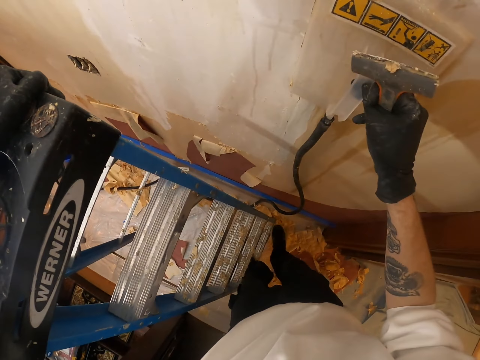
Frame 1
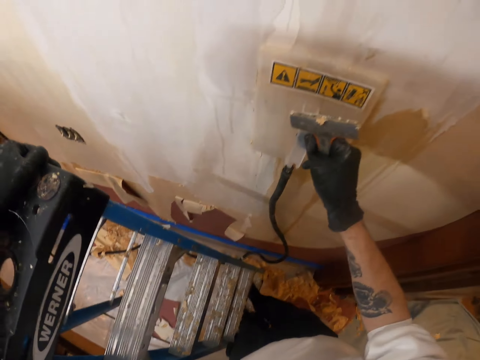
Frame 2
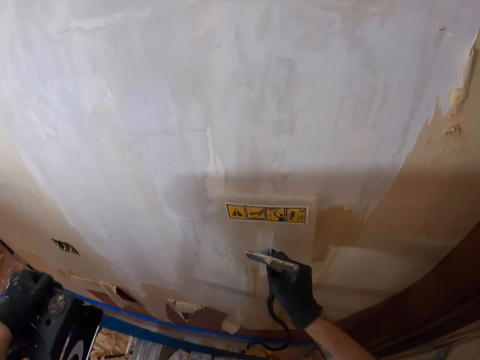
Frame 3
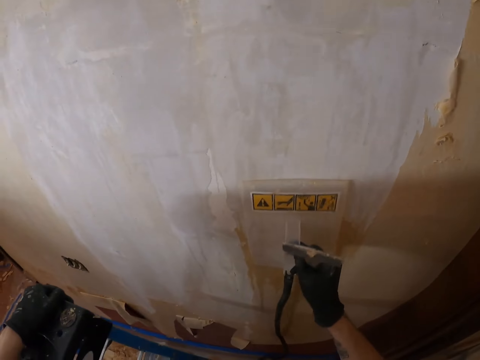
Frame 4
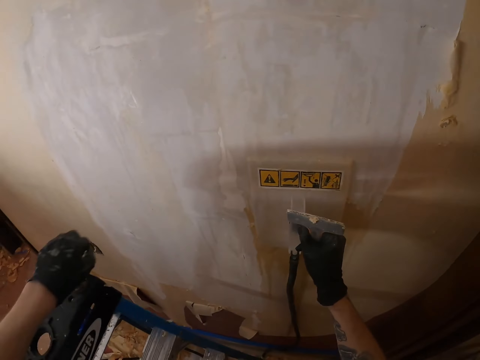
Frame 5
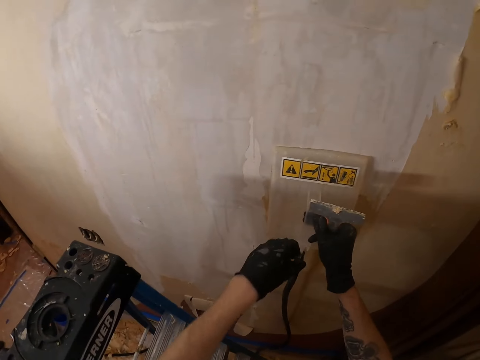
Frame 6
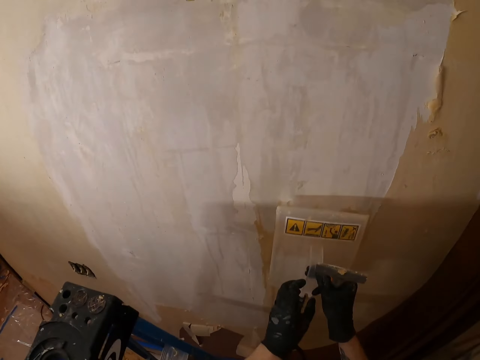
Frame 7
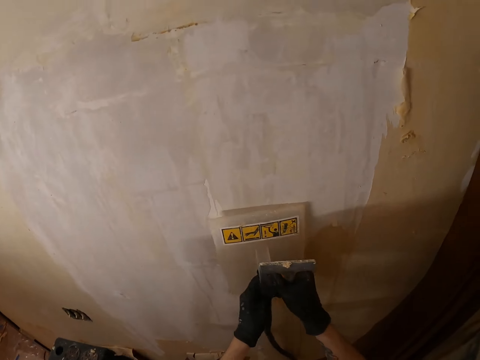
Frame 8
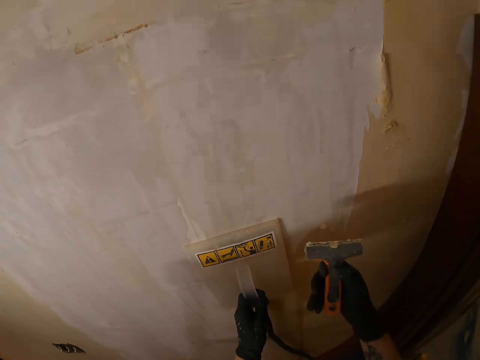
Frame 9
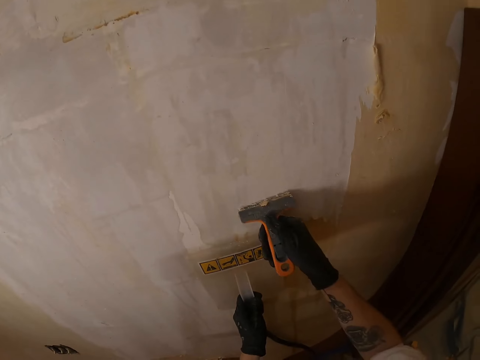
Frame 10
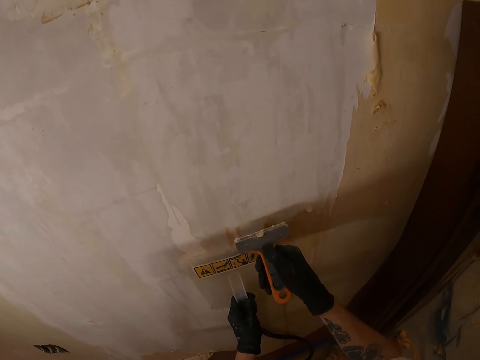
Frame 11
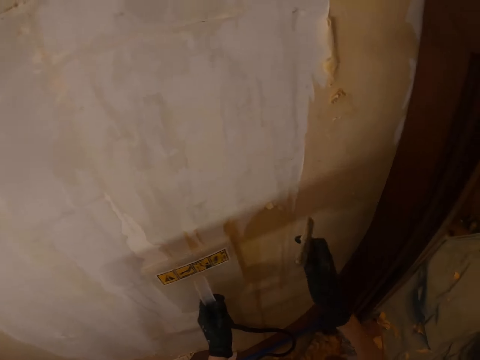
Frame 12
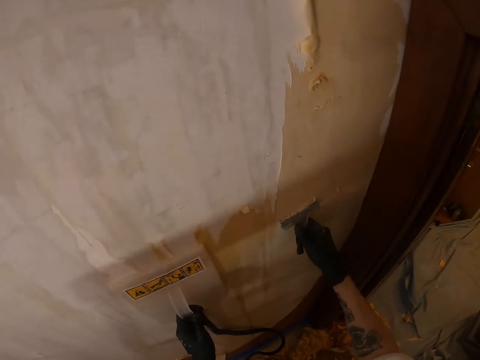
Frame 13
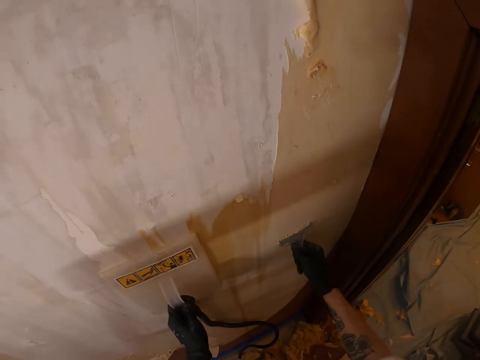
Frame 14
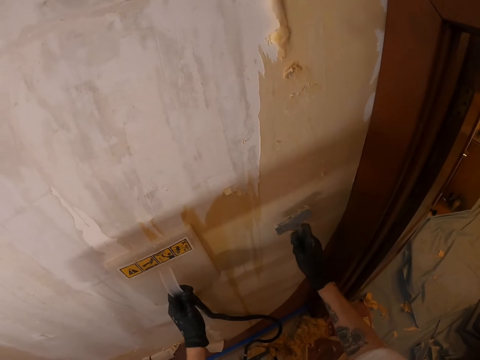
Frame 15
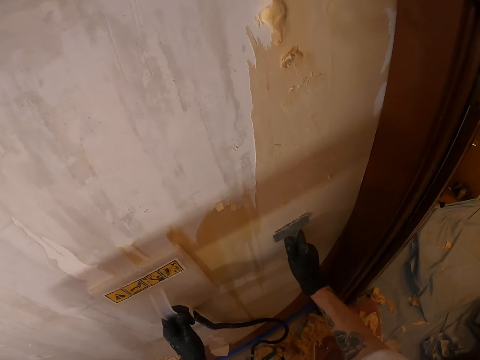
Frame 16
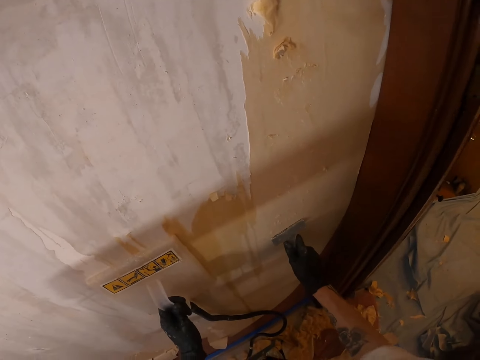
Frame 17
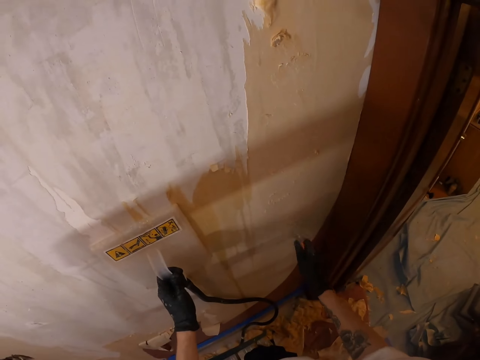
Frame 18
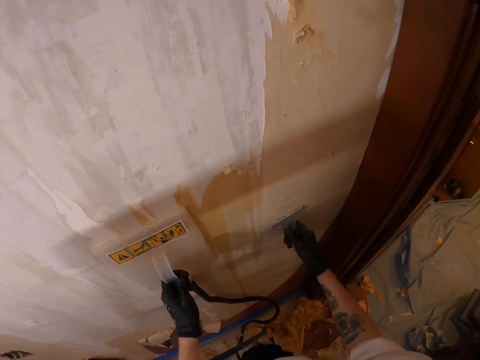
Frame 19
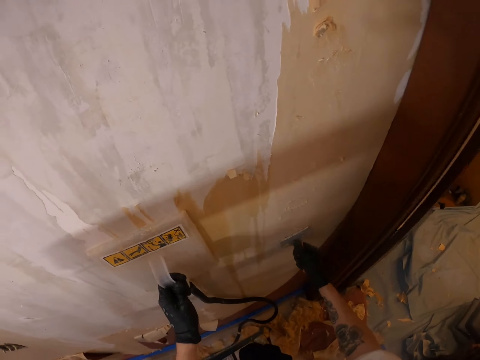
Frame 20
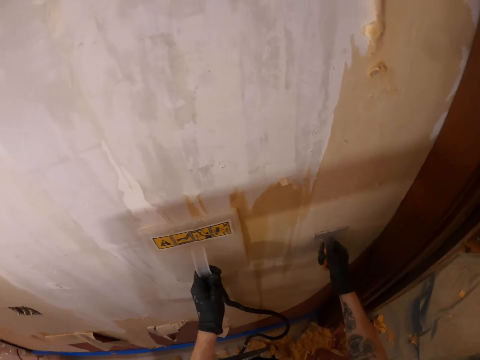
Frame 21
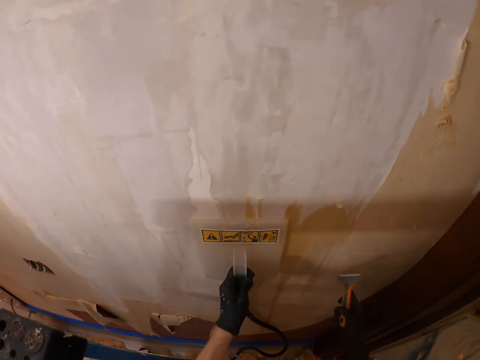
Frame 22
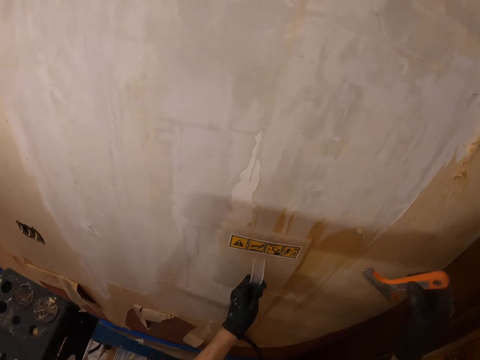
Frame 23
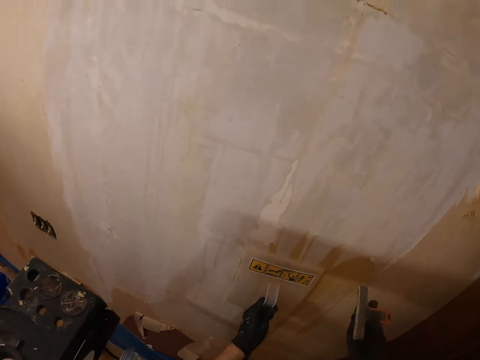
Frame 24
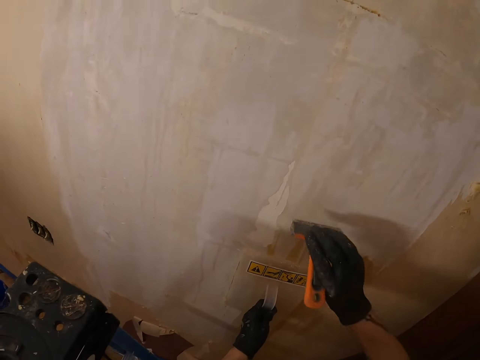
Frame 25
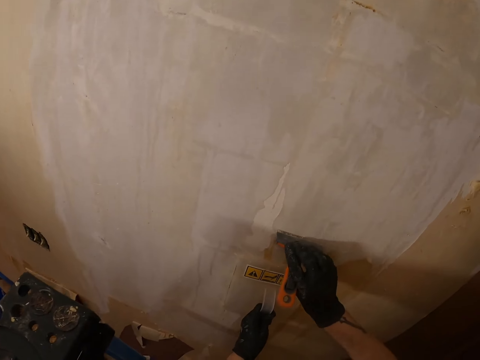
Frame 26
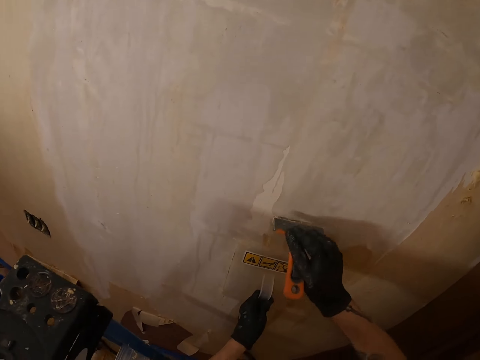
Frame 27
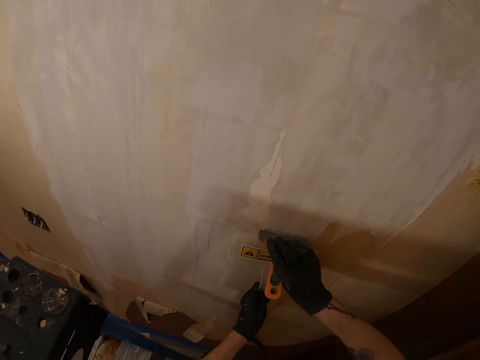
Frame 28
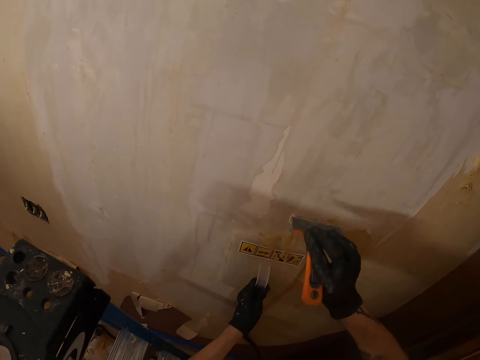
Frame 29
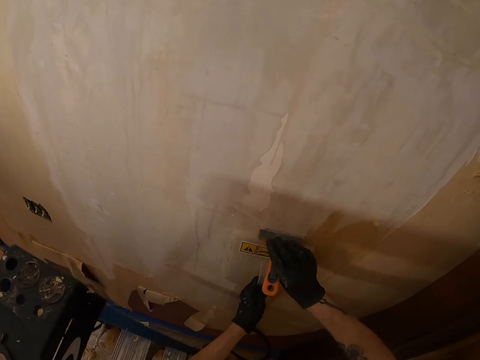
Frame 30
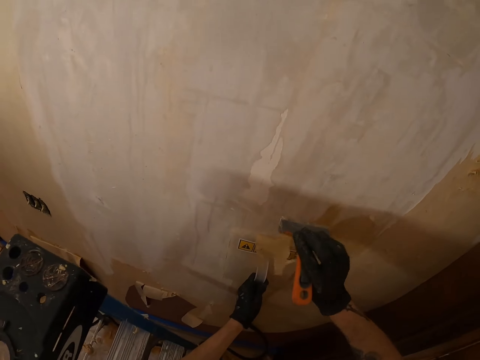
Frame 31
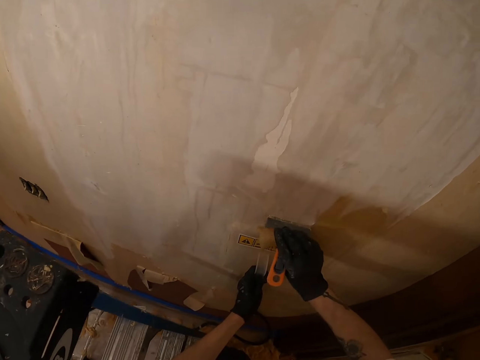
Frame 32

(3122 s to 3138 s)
The camera wearer rubs the right leg on the floor. They look around. They agitate the paint on the wall with a steam wallpaper stripper. They hold a hand float on the wall with the right hand. They hold the steam wallpaper stripper on the wall with the left hand. They remove paint from the wall with a paint scraper in the right hand. They rub the paint scraper on the wall. They stare at the paint scraper in the right hand. They strip the paint on the wall with the paint scraper.

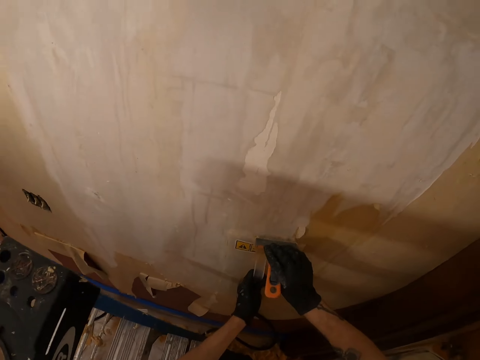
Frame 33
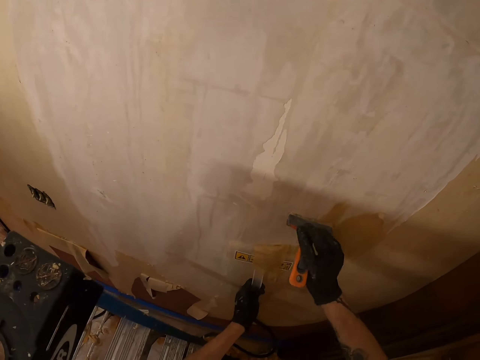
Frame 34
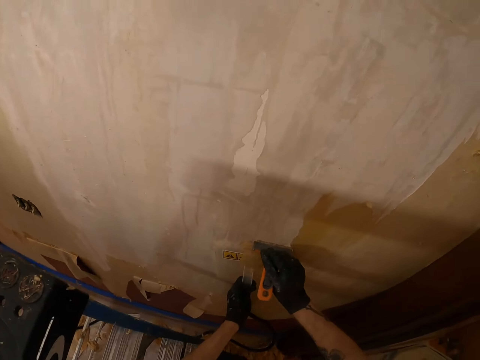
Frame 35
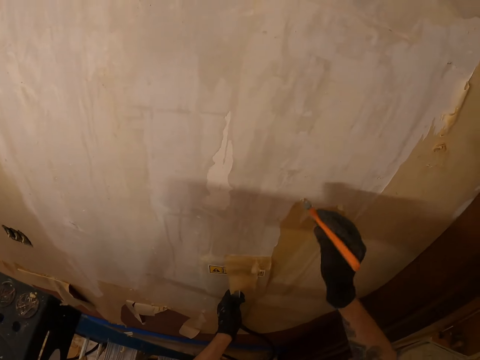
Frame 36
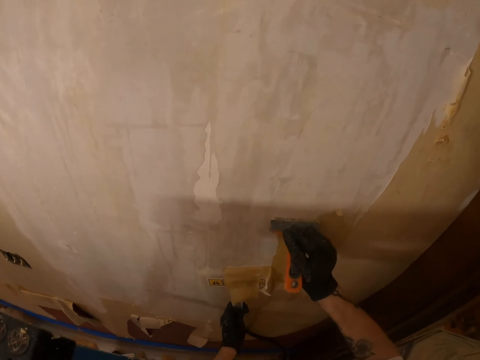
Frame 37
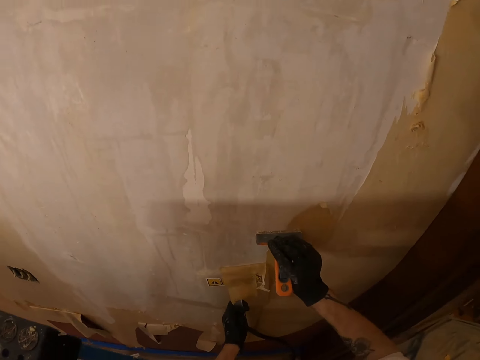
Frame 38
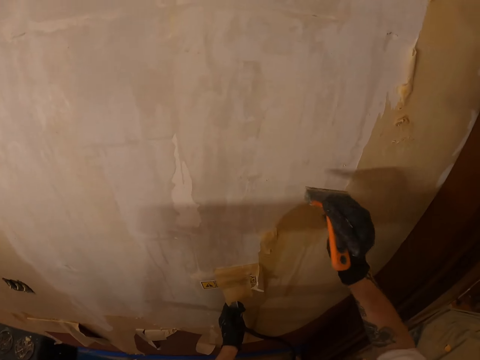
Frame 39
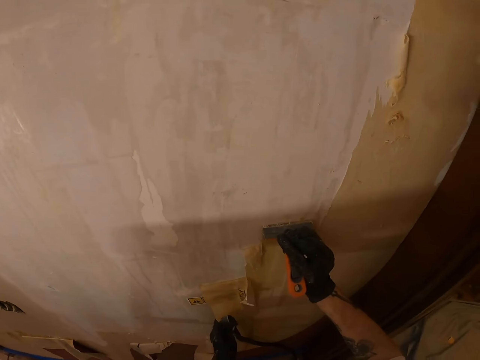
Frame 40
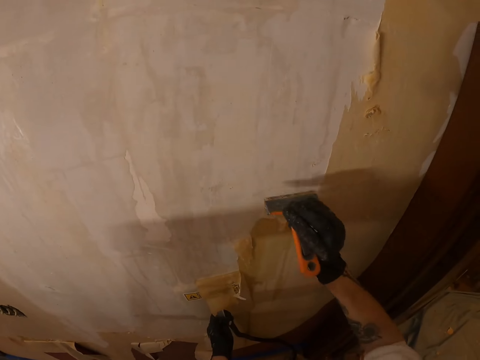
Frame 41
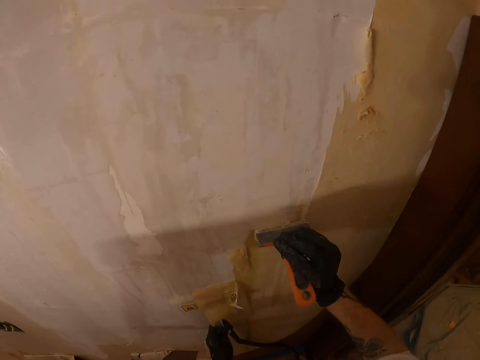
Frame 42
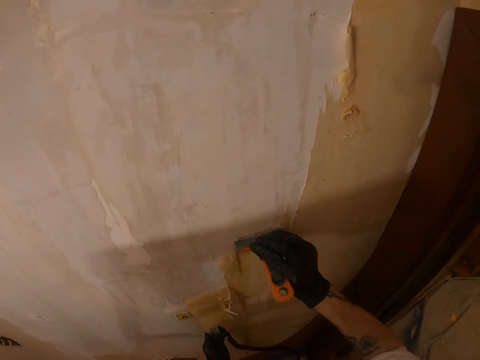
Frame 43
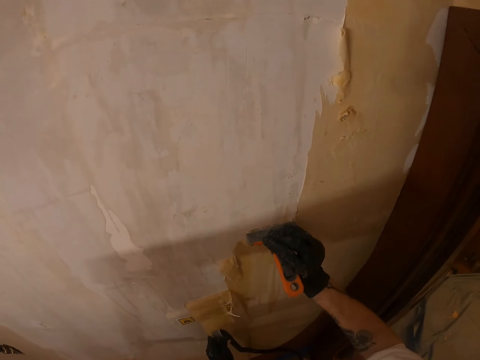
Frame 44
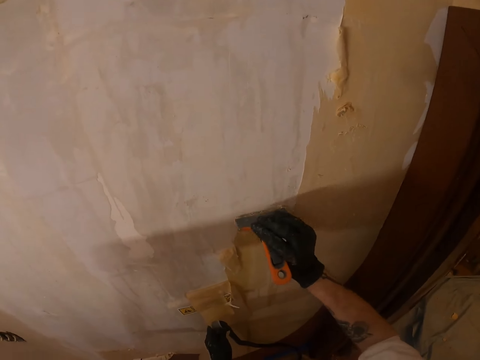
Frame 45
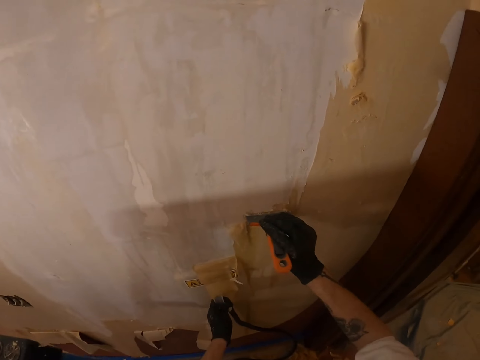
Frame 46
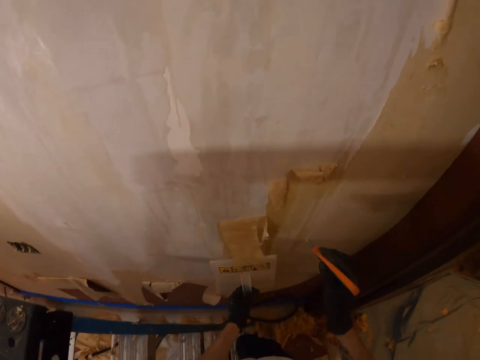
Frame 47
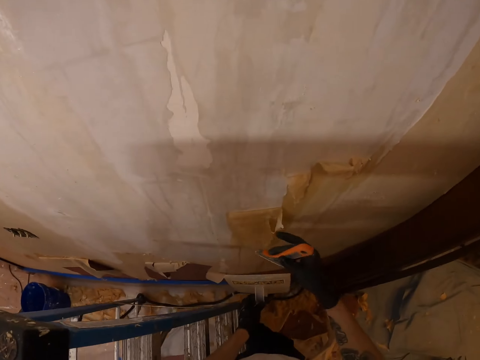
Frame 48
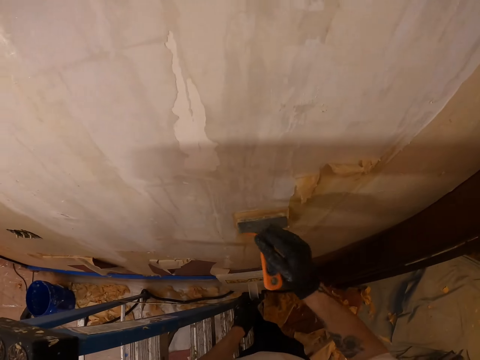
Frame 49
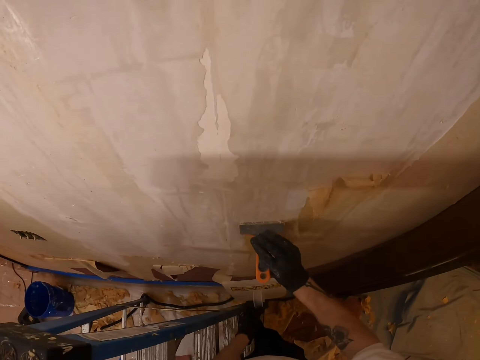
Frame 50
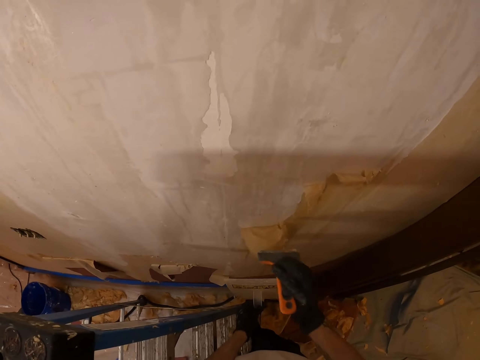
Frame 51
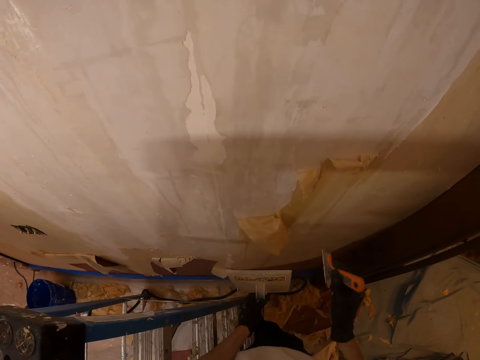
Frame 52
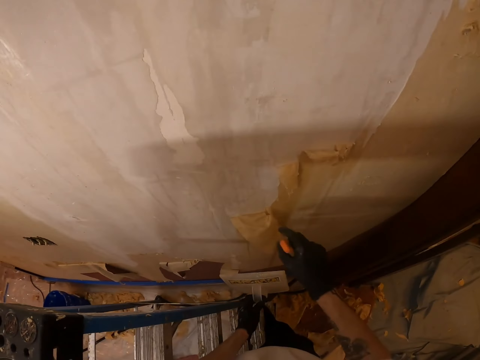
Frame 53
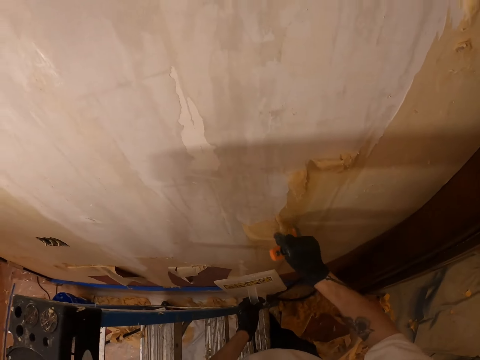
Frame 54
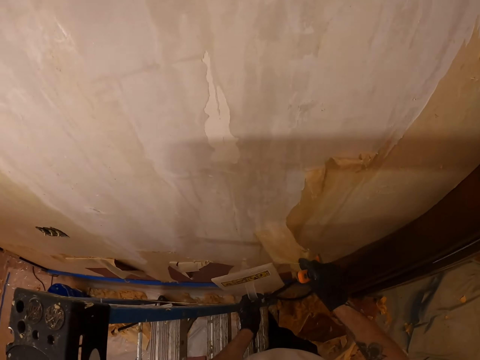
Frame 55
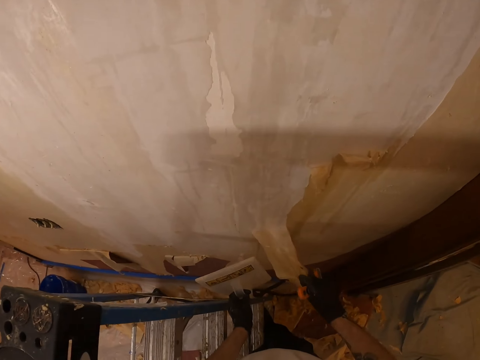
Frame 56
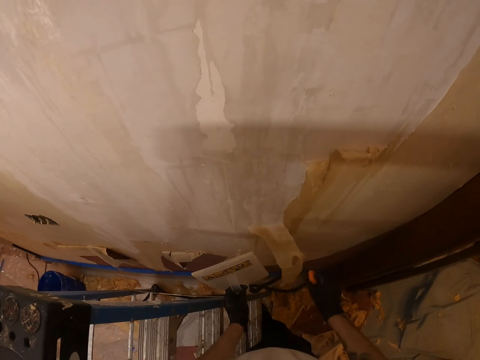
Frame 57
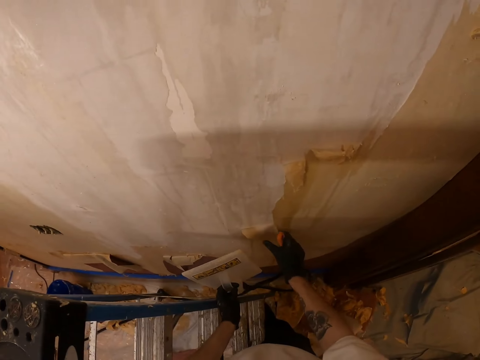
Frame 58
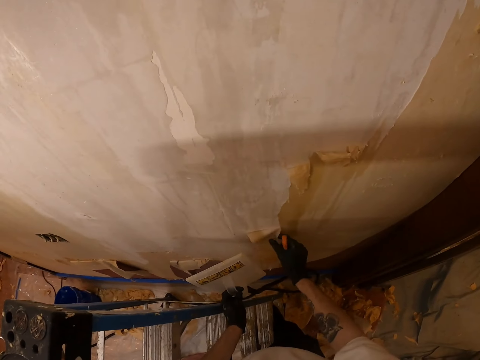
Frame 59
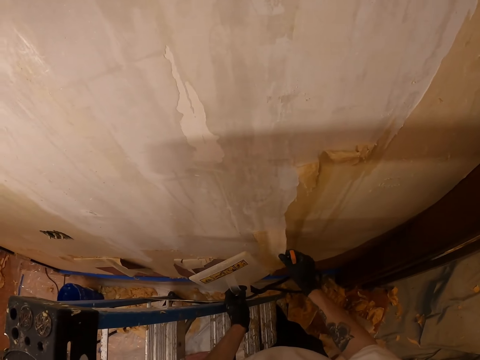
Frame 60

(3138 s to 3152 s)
The camera wearer drags a hand float in the left hand on the wall. They remove paint from the wall with a paint scraper in the right hand. They remove the paint scraper from the wall with the right hand. They remove a steam wallpaper stripper from the wall with the left hand. They strip the paint on the wall with the paint scraper. They strip the paint on the wall with the right hand.
